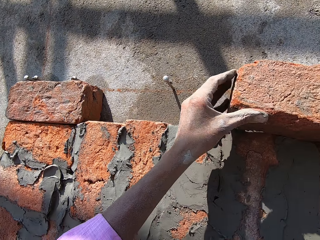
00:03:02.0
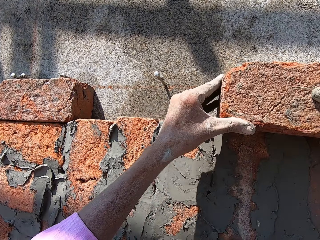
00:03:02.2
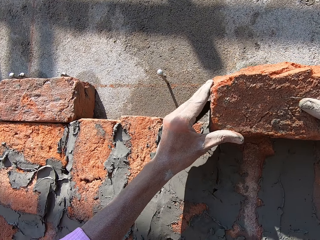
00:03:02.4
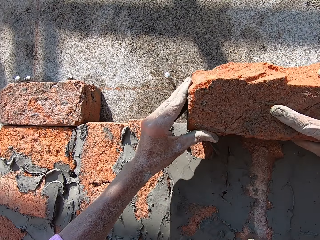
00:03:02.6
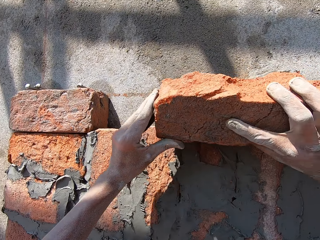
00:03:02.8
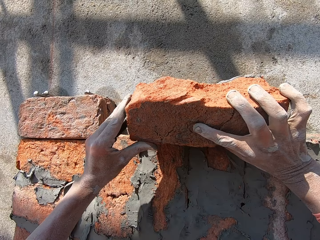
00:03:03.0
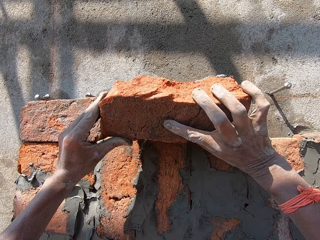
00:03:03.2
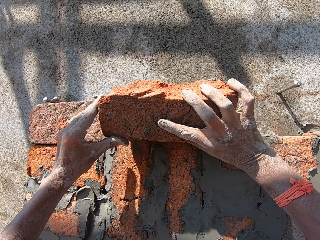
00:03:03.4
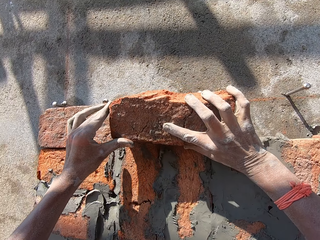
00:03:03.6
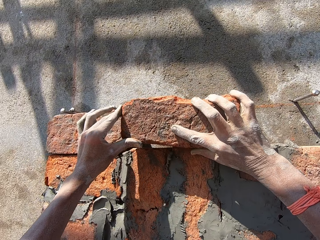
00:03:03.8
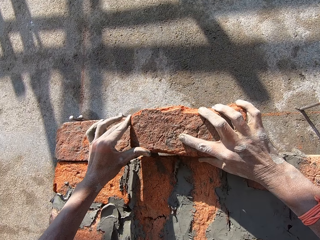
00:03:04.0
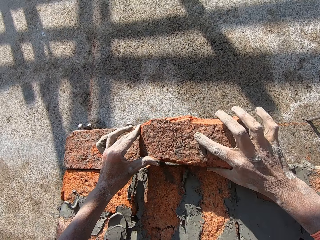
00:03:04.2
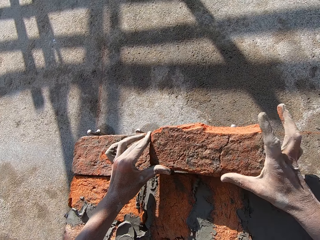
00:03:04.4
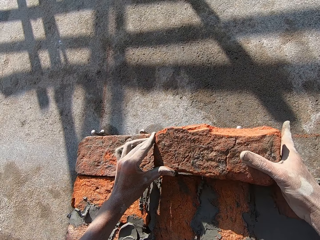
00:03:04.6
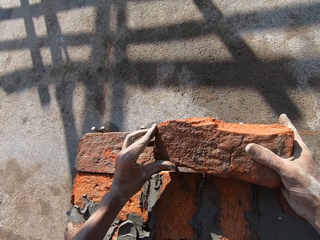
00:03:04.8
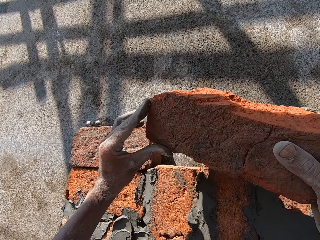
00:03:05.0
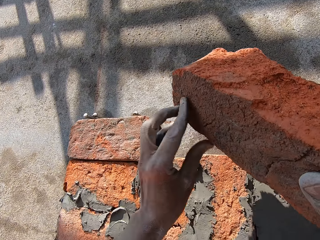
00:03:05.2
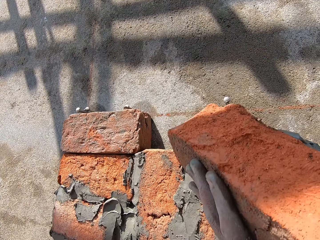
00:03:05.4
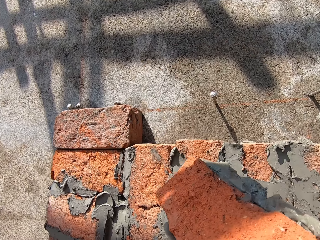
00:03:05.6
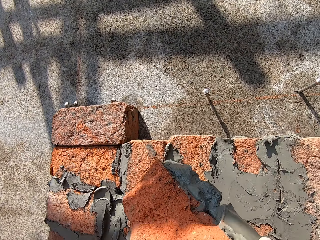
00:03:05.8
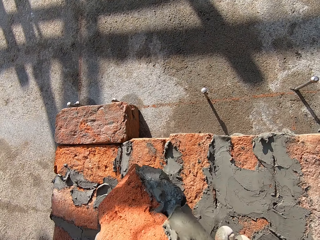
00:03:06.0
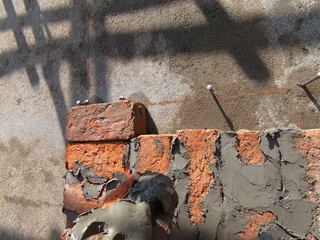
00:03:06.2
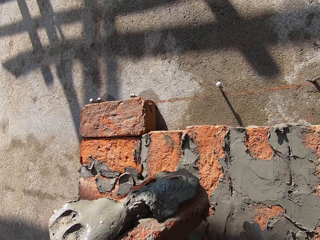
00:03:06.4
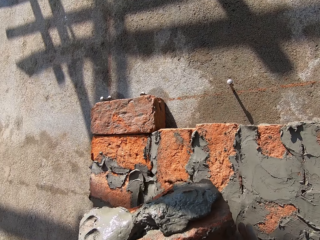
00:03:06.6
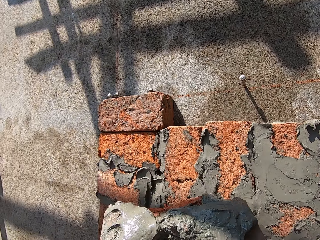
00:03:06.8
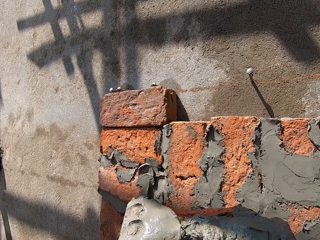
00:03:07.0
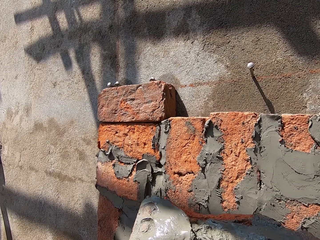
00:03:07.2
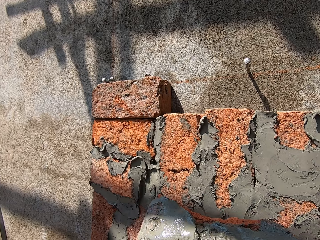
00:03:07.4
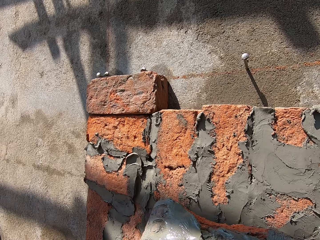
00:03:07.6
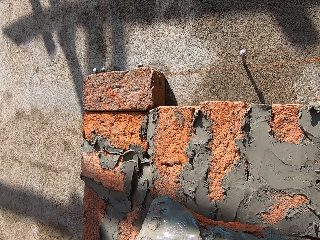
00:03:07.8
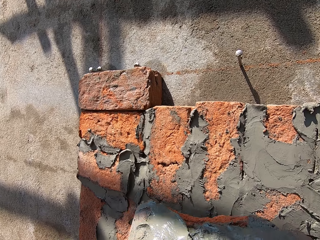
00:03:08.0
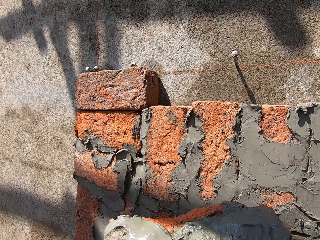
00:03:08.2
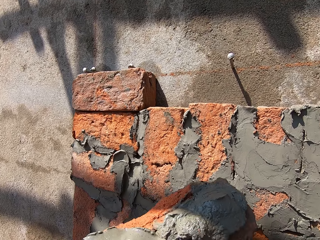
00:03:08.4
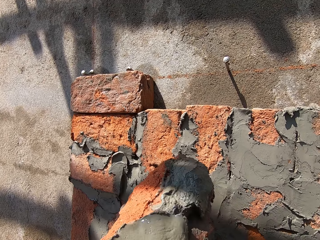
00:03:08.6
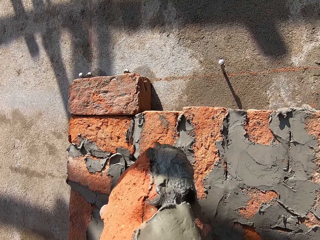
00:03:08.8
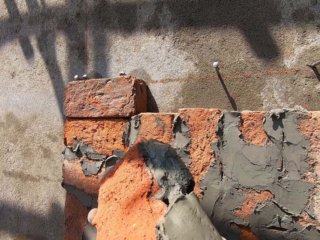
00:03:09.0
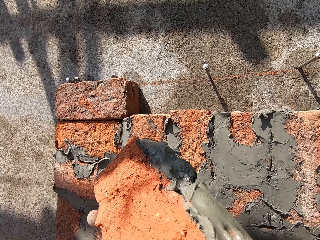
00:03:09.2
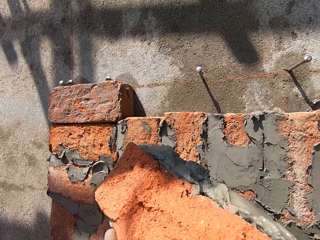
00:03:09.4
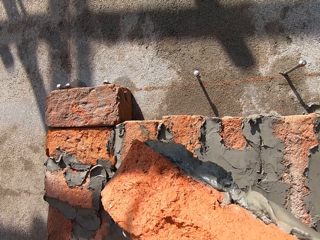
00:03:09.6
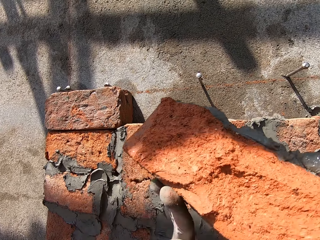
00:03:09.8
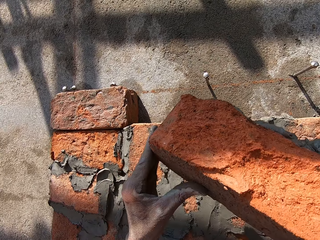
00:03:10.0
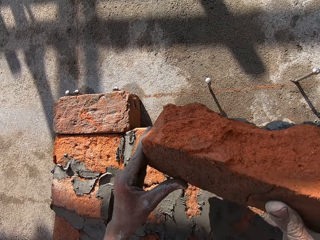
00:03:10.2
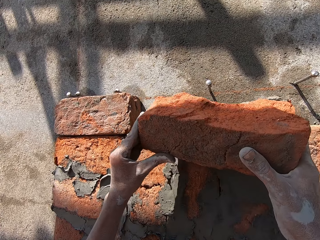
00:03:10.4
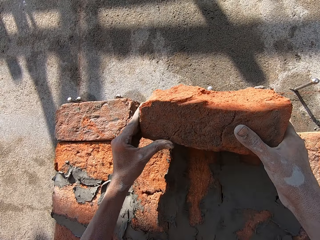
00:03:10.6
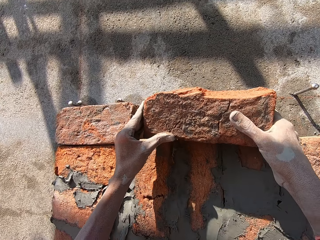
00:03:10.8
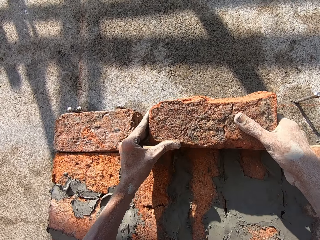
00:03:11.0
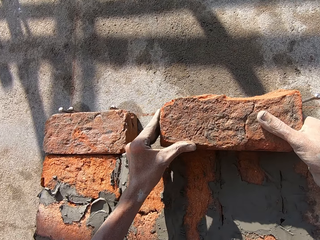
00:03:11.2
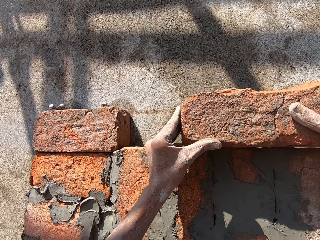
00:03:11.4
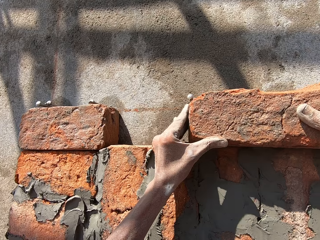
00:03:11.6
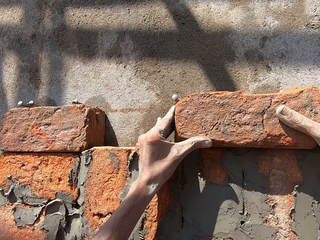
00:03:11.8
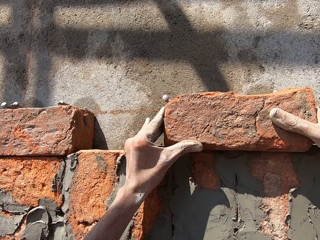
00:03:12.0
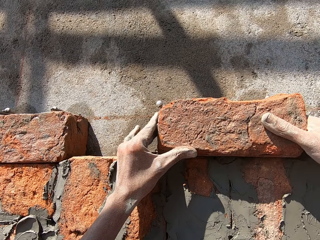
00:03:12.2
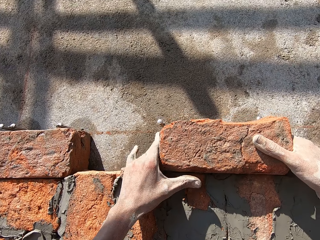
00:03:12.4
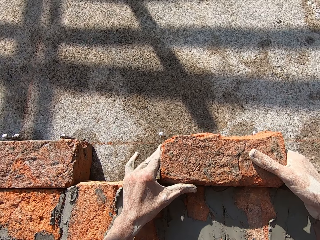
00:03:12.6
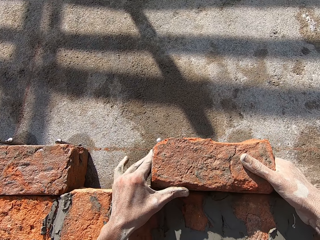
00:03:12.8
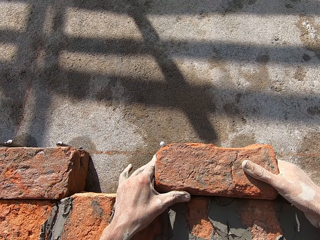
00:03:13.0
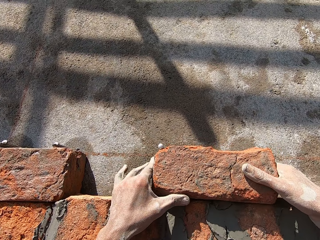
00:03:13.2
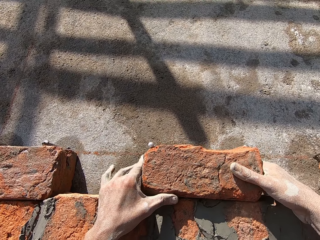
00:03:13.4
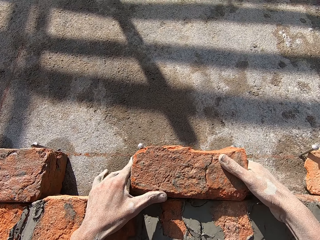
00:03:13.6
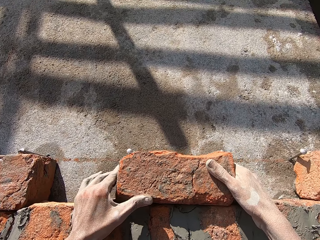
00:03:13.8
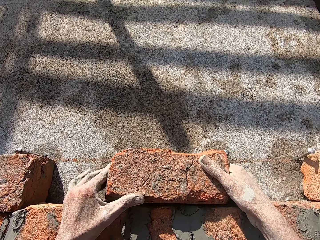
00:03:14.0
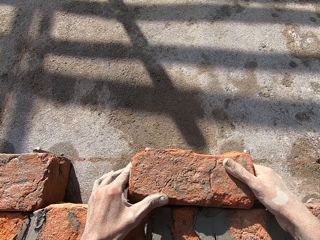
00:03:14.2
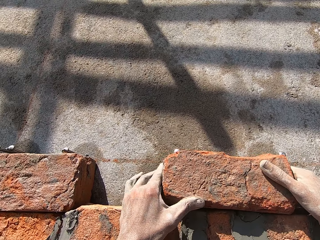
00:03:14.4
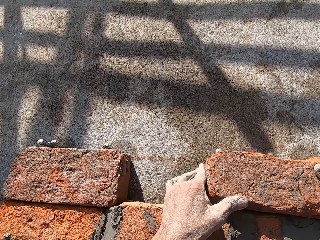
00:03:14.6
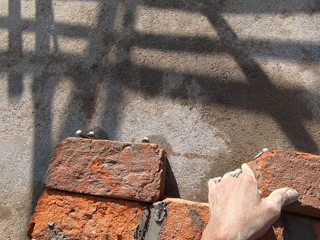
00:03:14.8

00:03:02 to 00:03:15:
The camera wearer takes the brick from the wall. They look at the brick. They adjust the fabric to the wall. They put the brick on the wall.

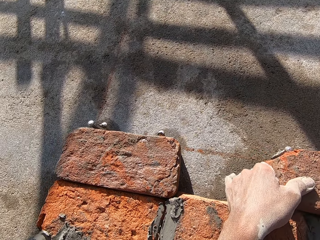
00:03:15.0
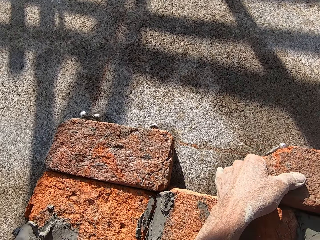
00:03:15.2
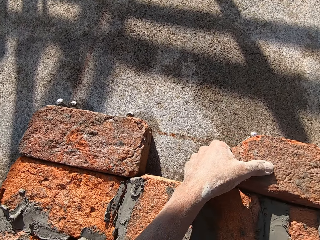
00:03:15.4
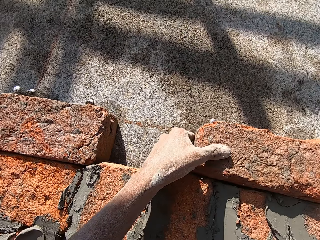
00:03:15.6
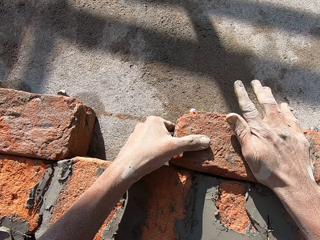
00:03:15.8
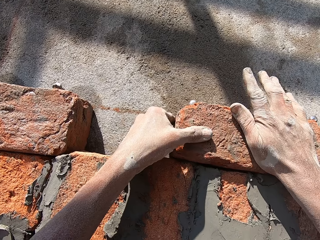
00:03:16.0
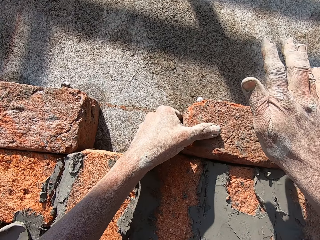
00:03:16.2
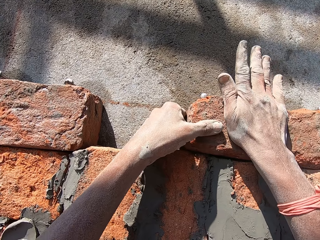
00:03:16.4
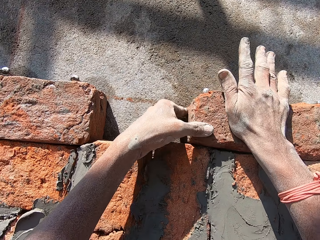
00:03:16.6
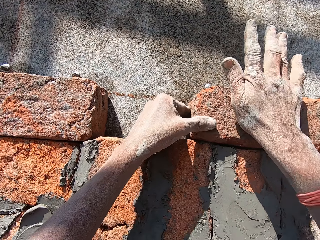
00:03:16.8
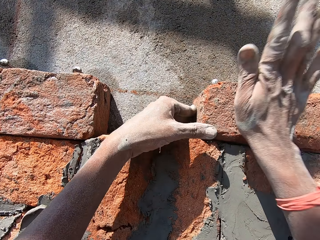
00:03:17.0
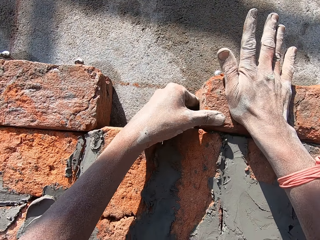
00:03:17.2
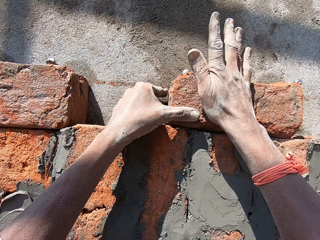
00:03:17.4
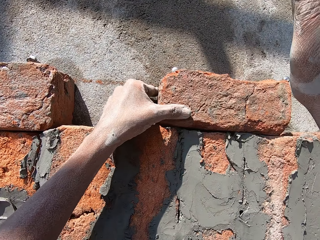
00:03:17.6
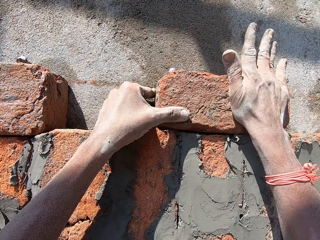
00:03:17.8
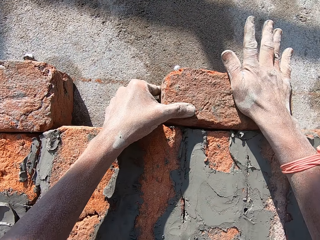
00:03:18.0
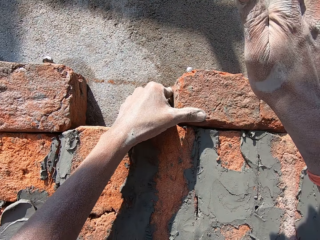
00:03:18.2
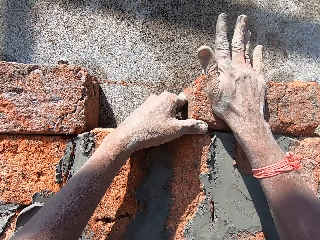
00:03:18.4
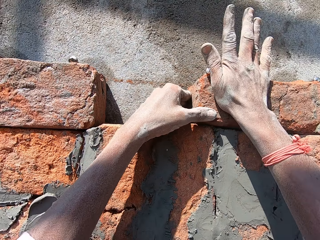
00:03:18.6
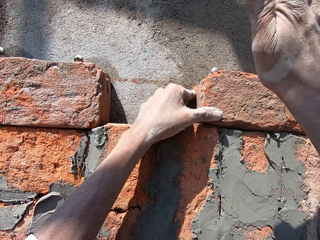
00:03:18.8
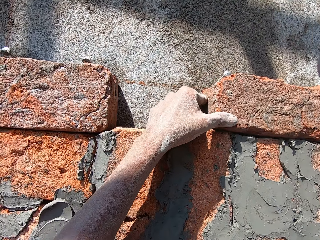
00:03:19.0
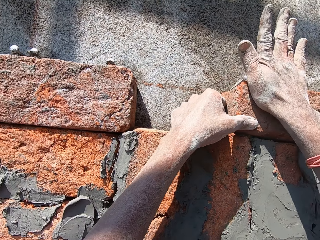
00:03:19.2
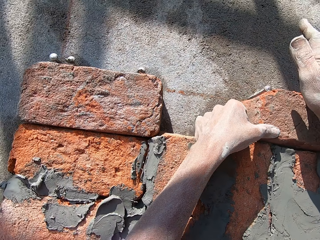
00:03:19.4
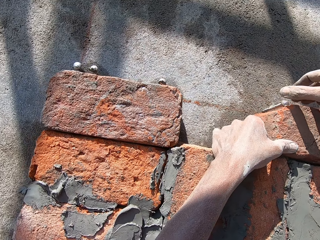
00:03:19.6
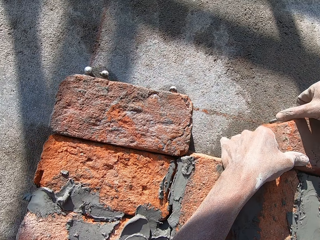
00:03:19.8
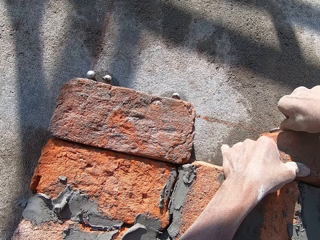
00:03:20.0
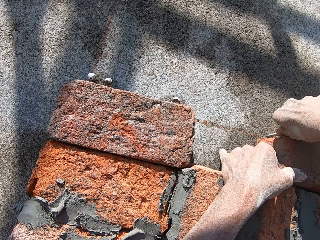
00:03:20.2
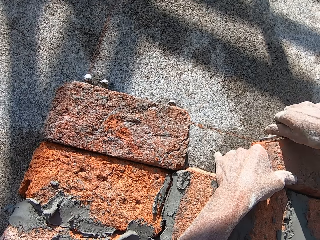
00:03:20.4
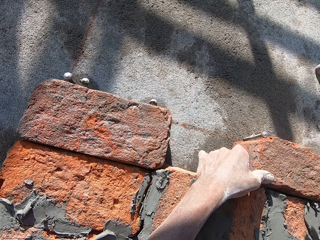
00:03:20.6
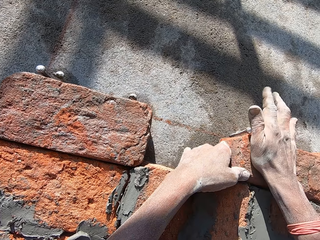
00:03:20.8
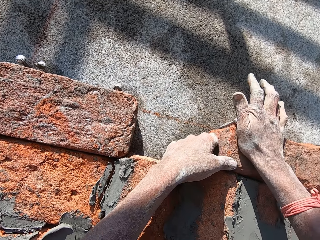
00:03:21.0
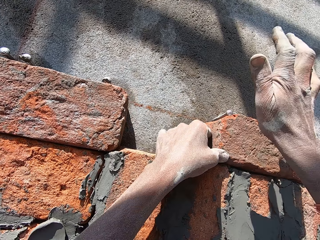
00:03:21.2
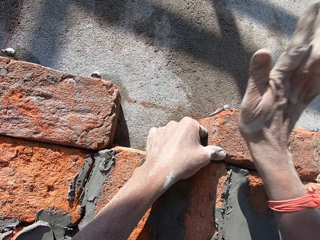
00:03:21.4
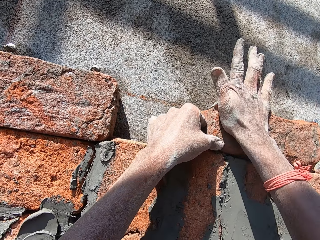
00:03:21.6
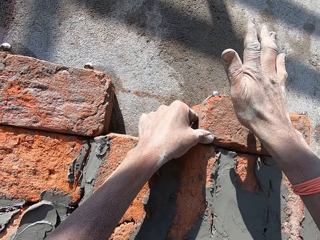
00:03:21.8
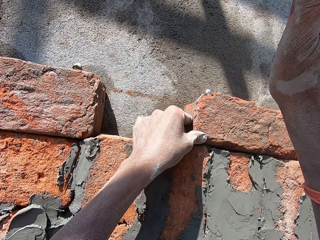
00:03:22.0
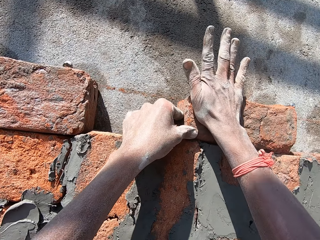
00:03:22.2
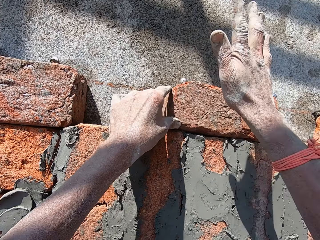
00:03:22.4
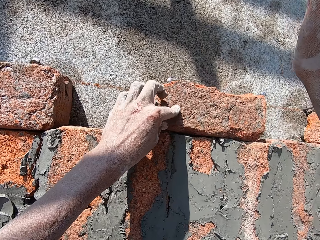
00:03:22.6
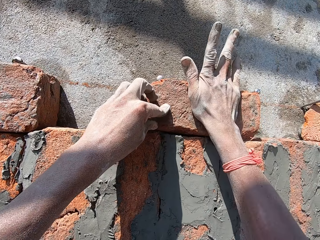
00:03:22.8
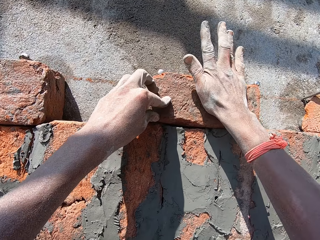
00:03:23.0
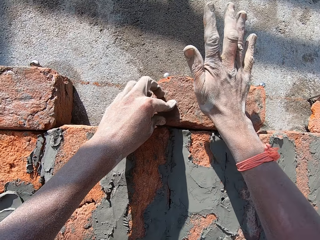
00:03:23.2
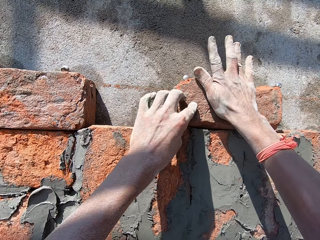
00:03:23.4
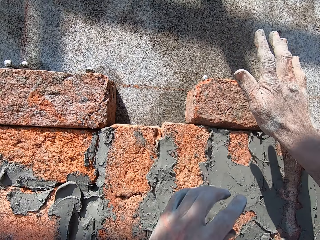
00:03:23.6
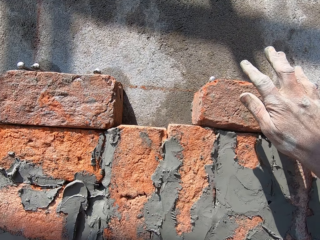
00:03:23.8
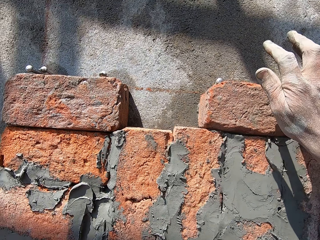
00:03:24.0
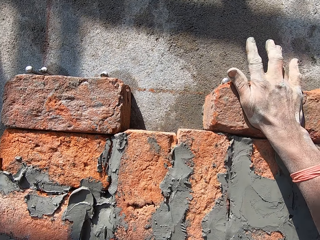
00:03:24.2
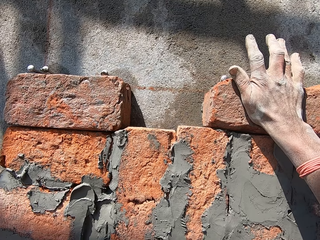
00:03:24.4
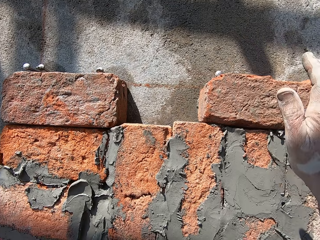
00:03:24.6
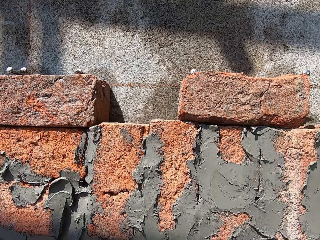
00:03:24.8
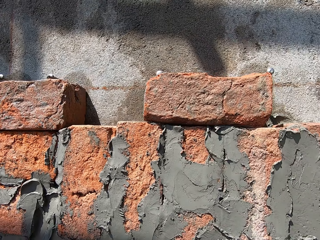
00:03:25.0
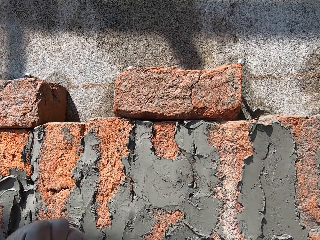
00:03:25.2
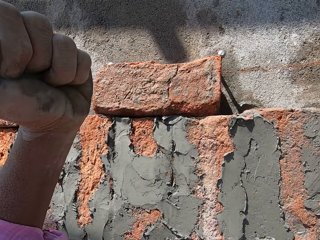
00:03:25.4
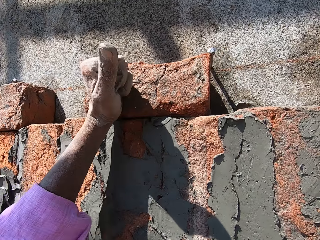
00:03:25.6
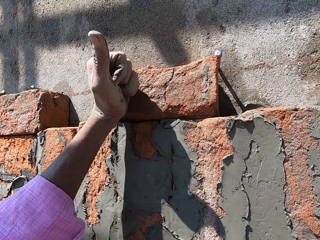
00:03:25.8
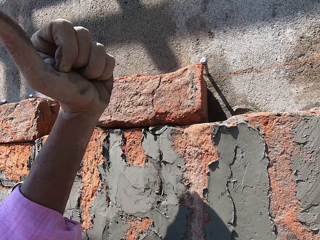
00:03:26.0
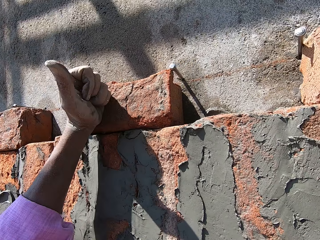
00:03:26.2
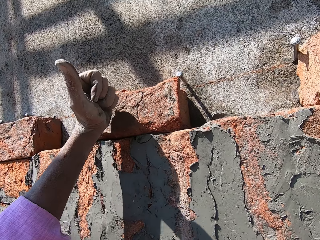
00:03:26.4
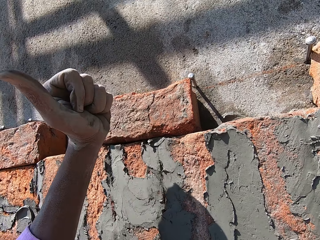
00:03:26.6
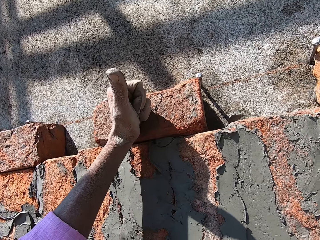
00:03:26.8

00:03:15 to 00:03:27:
The camera wearer adjusts the fabric with the hand. They slap the brick on the wall. They hold the nail. They adjust the fabric.
